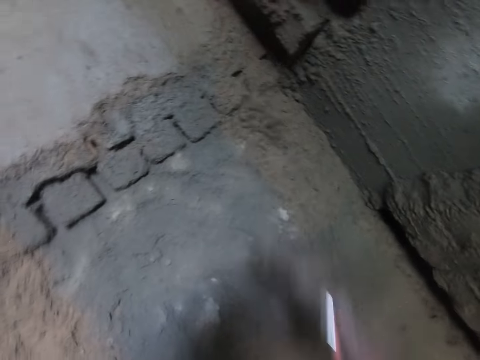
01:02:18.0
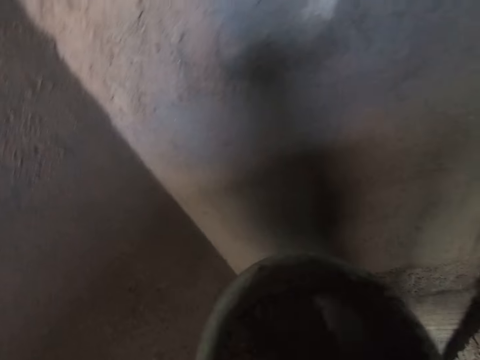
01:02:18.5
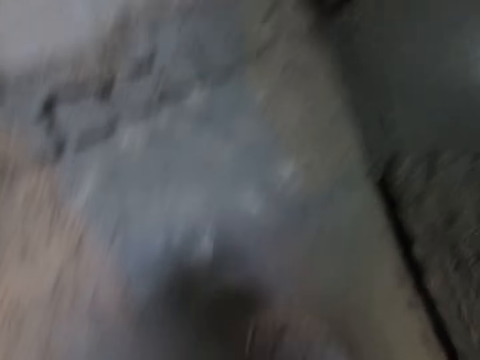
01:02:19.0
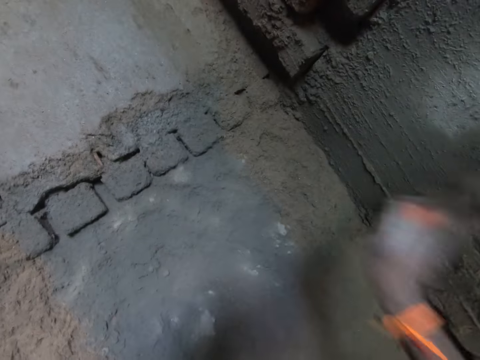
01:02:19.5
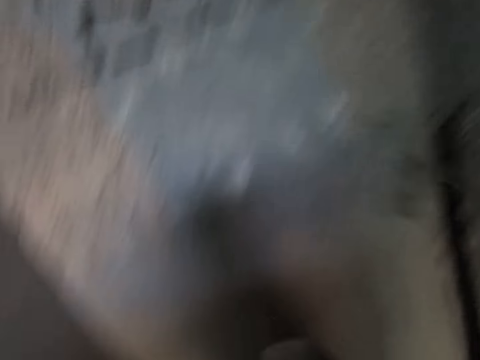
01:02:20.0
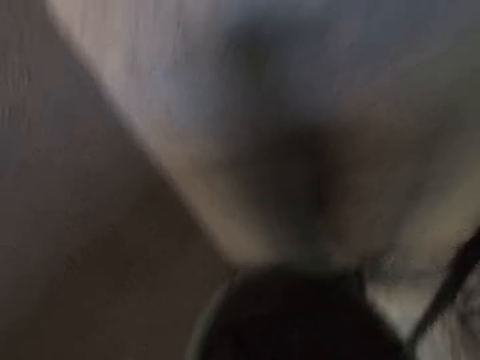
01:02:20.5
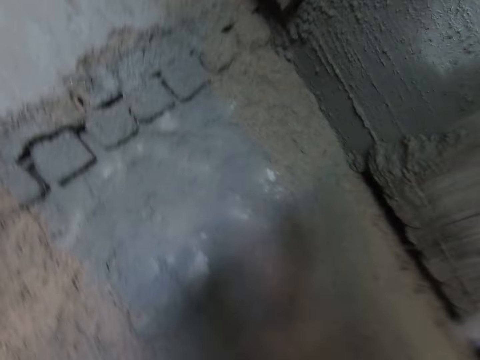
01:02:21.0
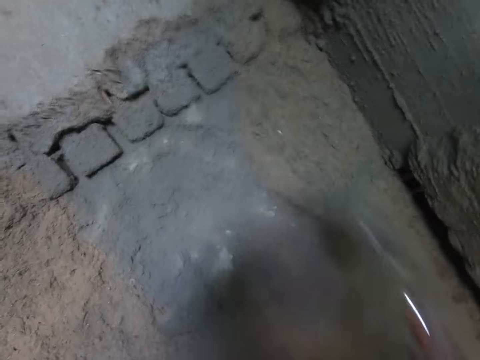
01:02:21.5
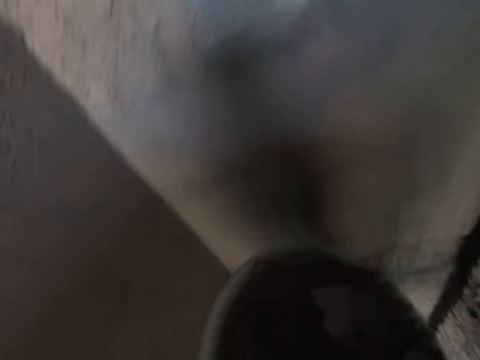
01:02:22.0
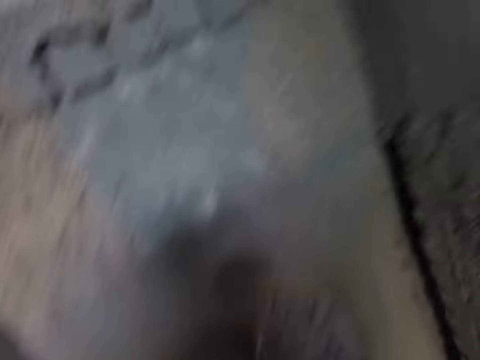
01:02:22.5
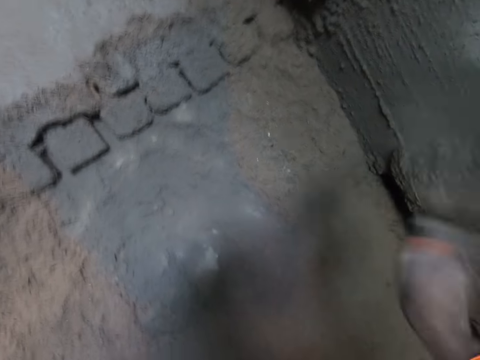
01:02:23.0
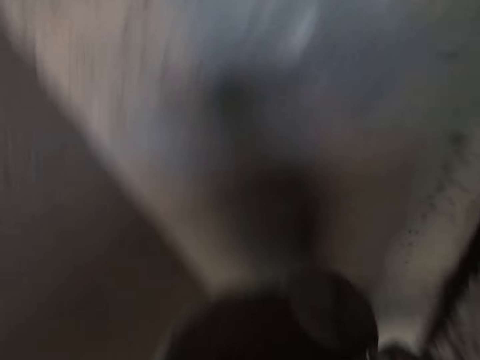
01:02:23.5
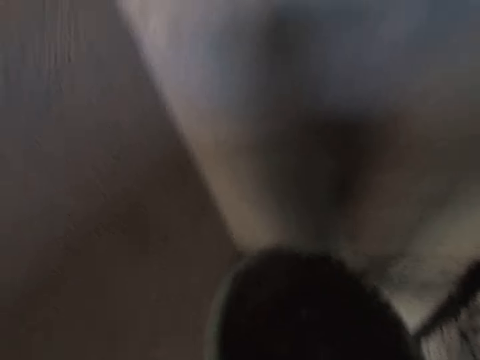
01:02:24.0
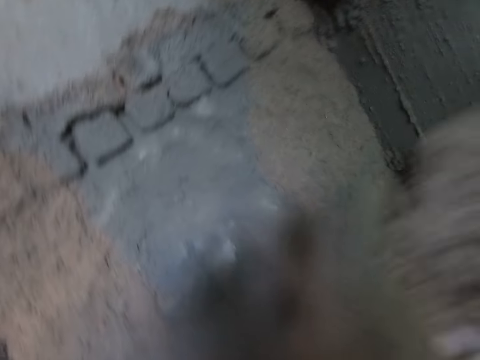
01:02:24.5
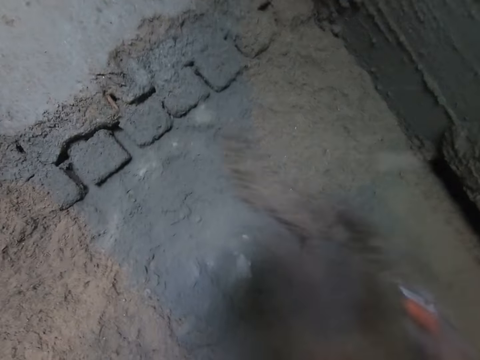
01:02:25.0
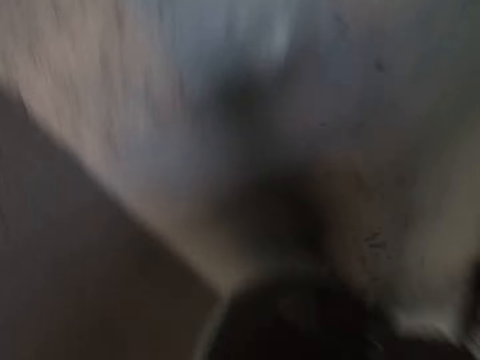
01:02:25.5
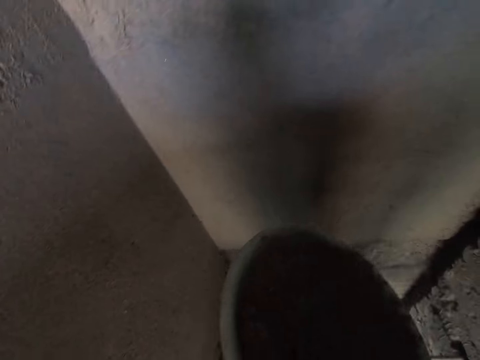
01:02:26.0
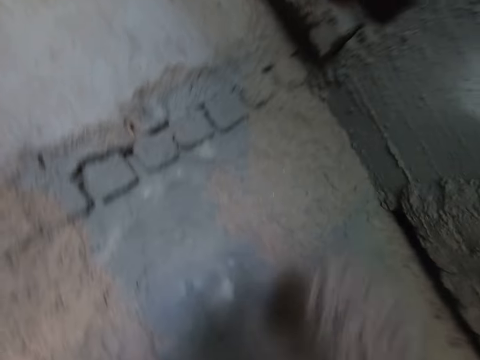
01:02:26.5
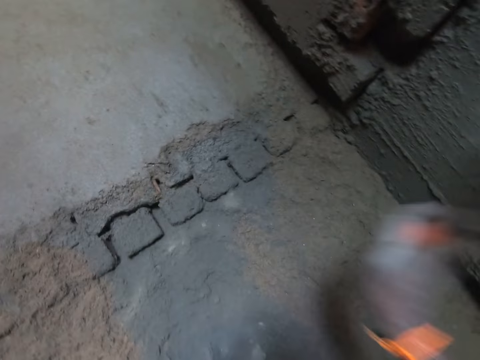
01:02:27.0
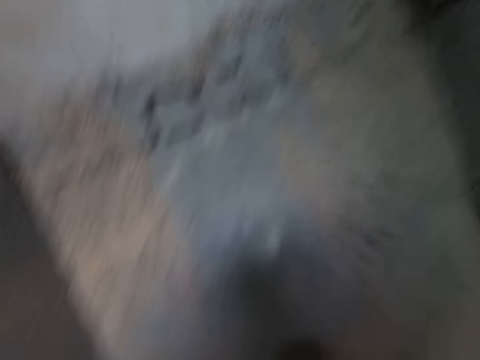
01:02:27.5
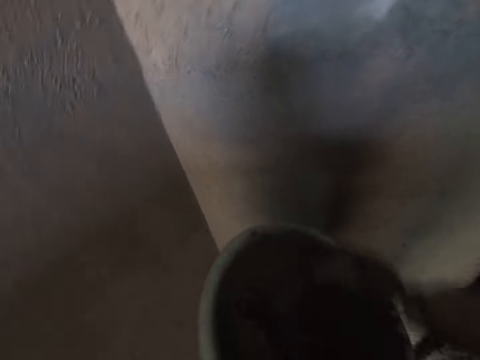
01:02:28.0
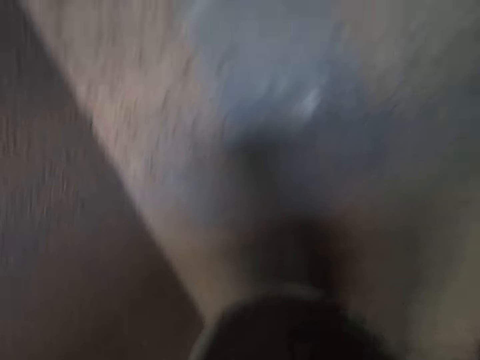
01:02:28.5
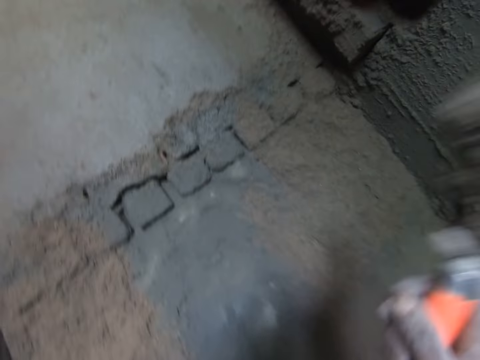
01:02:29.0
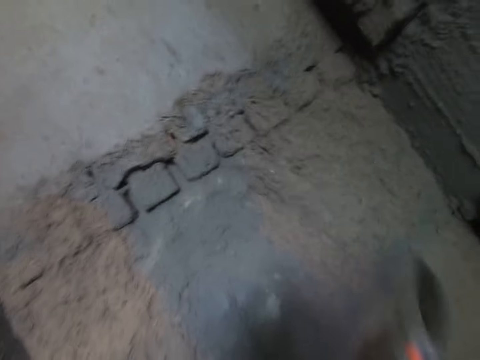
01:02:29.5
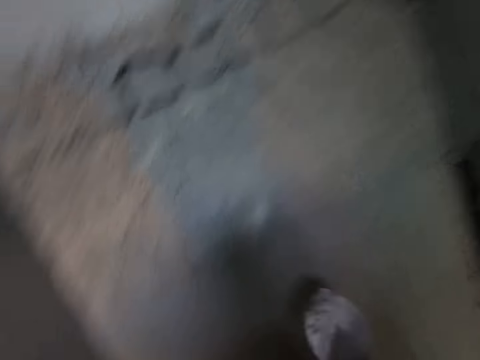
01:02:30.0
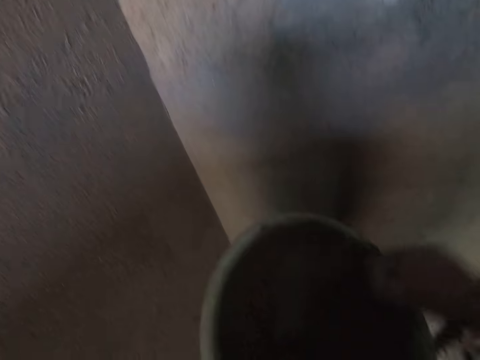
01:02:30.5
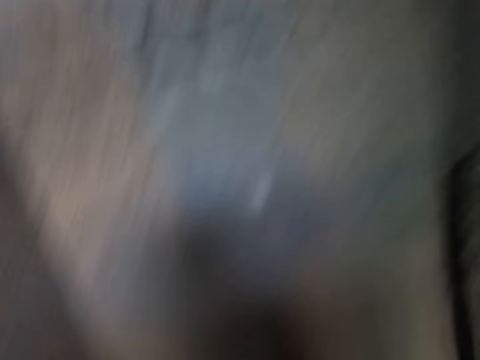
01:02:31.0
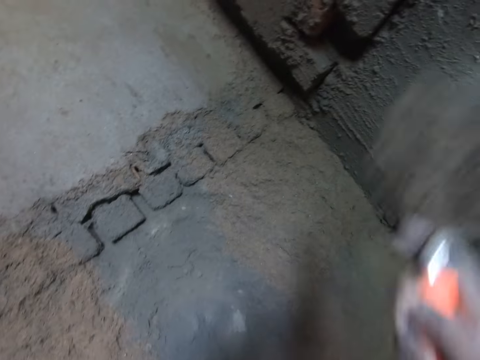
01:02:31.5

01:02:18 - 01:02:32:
The camera wearer splashes the mortar on the wall with the brick trowel in his right hand. He scoops the mortar from the bowl in his left hand with the trowel in his right hand. He splashes the mortar on the wall with the trowel in his right hand. He scoops the mortar from the bowl in his left hand with the trowel in his right hand. He splashes the mortar on the wall with the trowel in his right hand. He scoops the mortar from the bowl in his left hand with the trowel in his right hand. He splashes the mortar on the wall with the trowel in his right hand. He scoops the mortar from the bowl in his left hand with the trowel in his right hand. He splashes the mortar on the wall with the trowel in his right hand. He scoops the mortar from the bowl in his left hand with the trowel in his right hand. He splashes the mortar on the wall with the trowel in his right hand. He scoops the mortar from the bowl in his left hand with the trowel in his right hand. He splashes the mortar on the wall with the trowel in his right hand. He scoops the mortar from the bowl in his left hand with the trowel in his right hand.

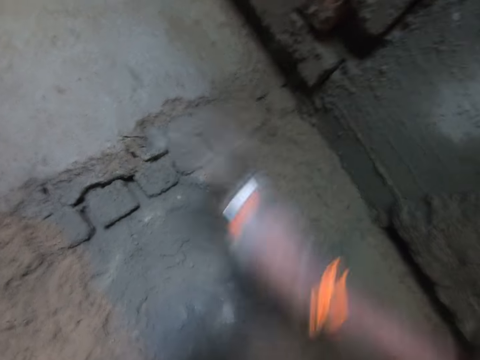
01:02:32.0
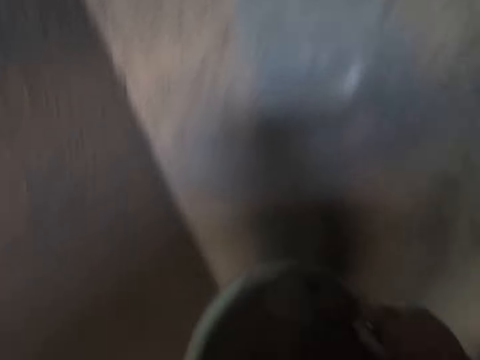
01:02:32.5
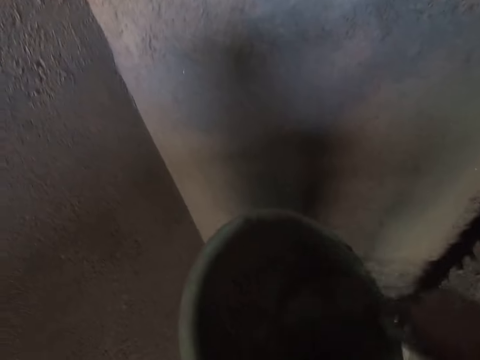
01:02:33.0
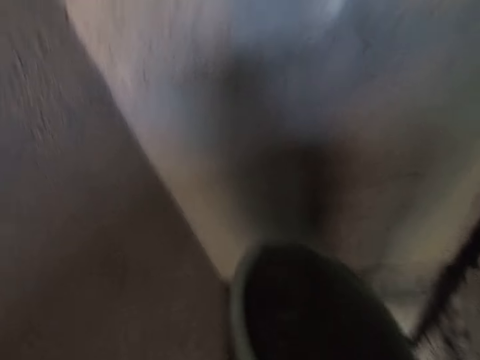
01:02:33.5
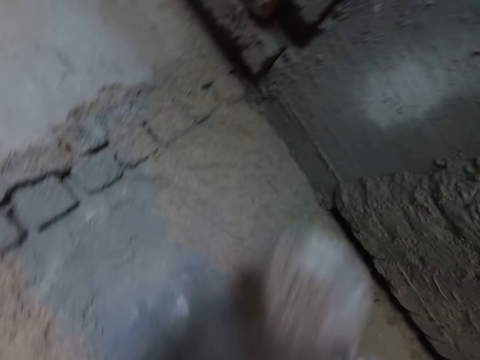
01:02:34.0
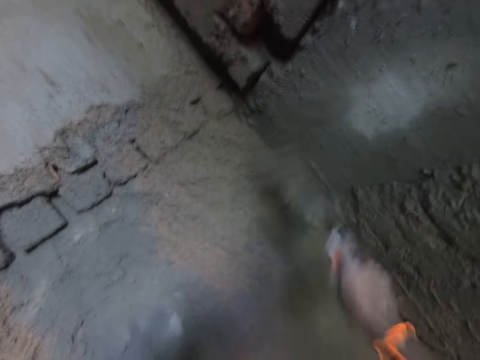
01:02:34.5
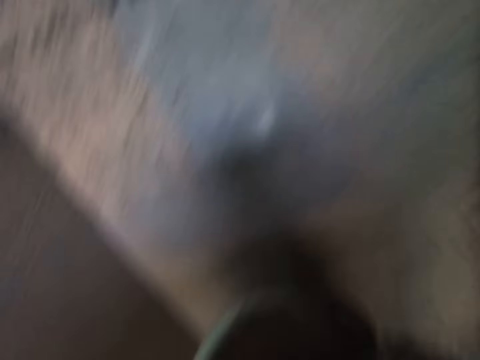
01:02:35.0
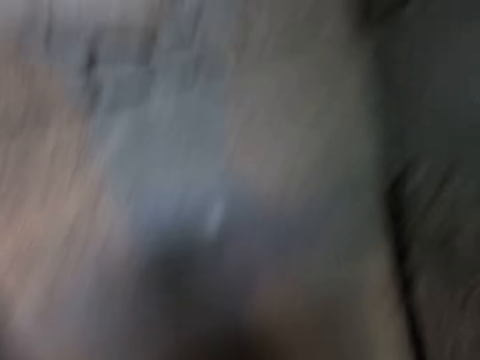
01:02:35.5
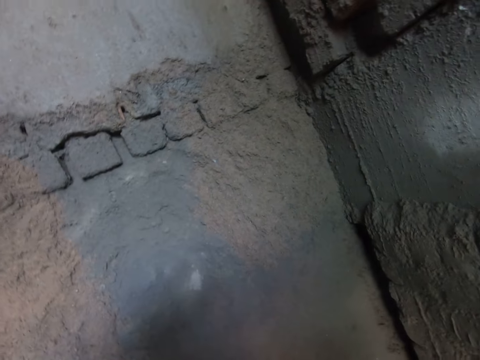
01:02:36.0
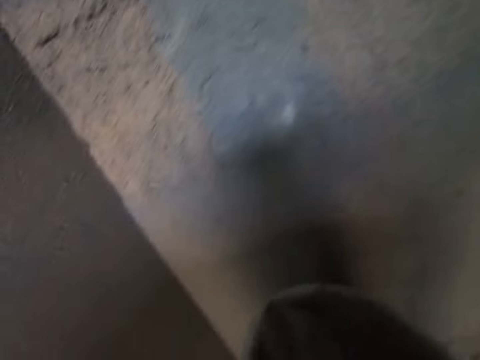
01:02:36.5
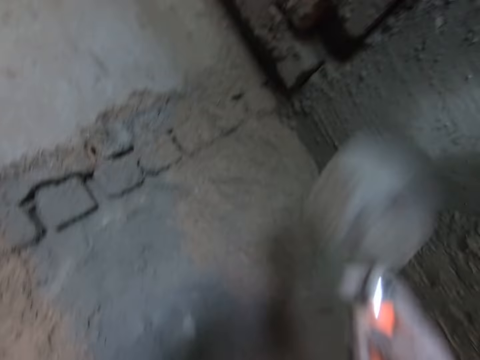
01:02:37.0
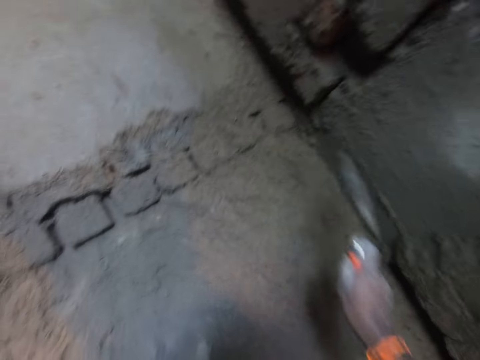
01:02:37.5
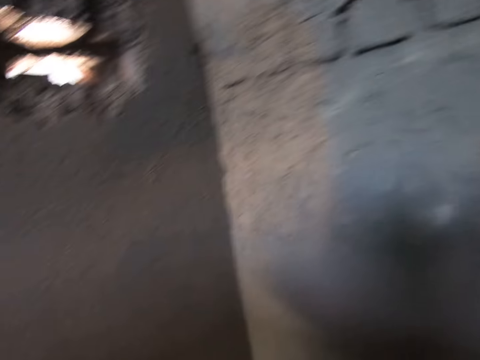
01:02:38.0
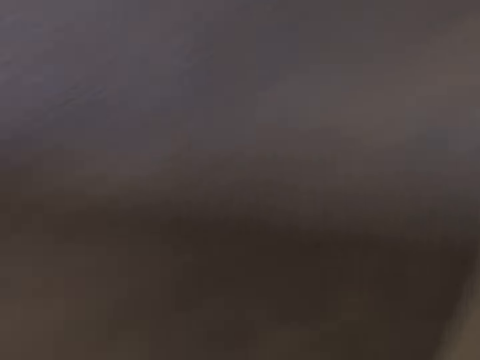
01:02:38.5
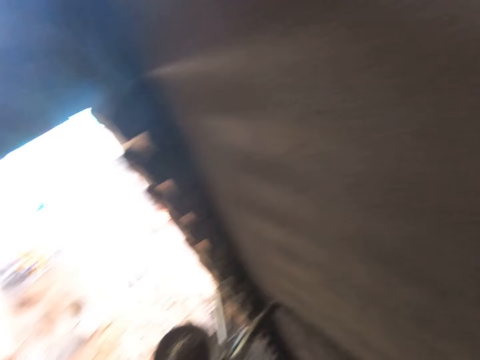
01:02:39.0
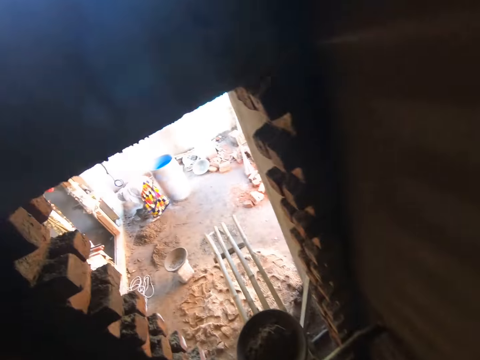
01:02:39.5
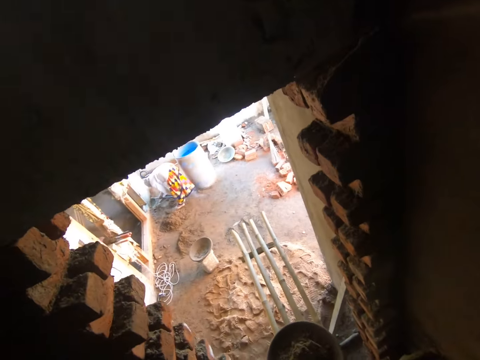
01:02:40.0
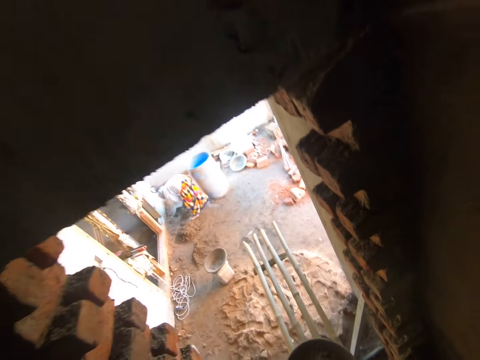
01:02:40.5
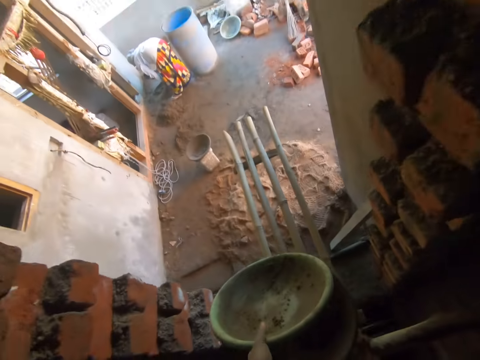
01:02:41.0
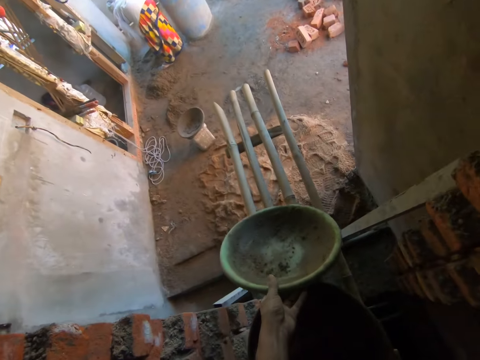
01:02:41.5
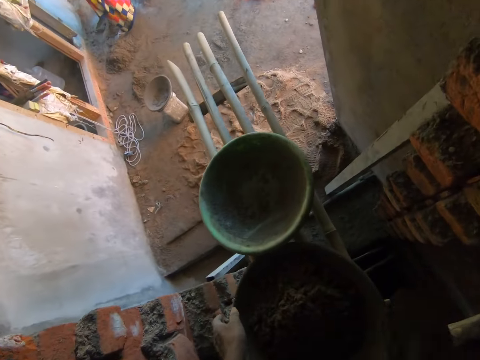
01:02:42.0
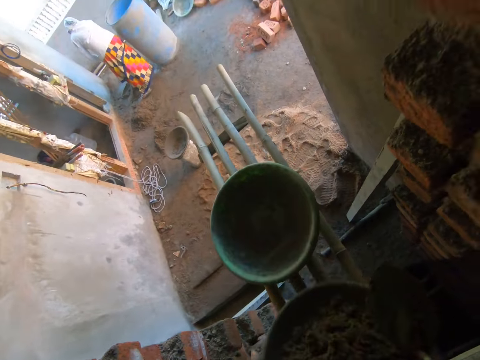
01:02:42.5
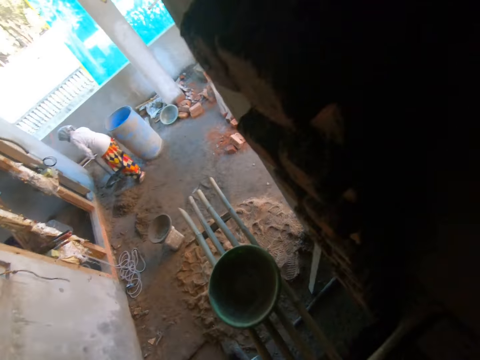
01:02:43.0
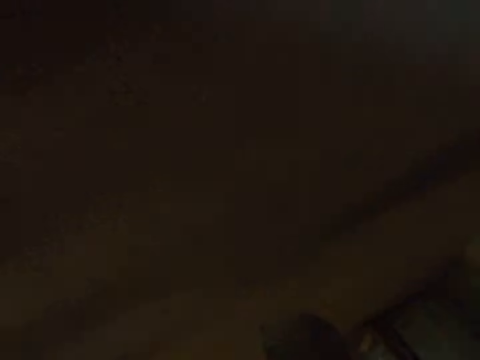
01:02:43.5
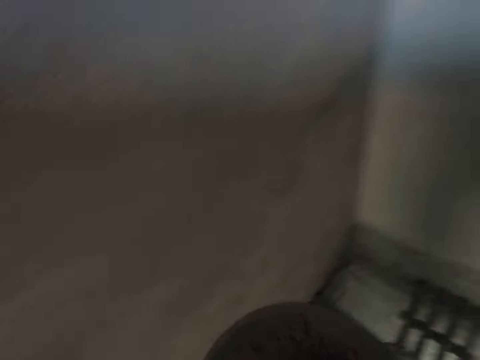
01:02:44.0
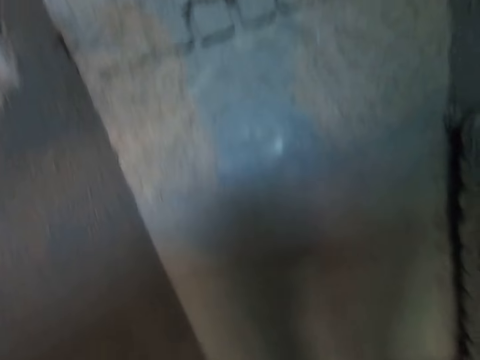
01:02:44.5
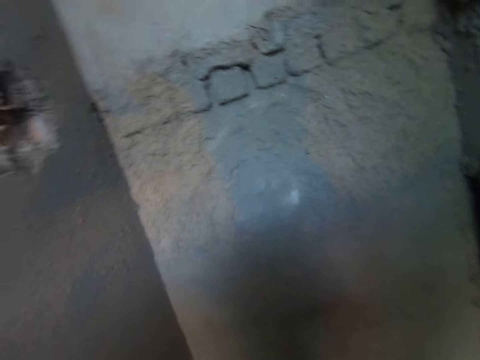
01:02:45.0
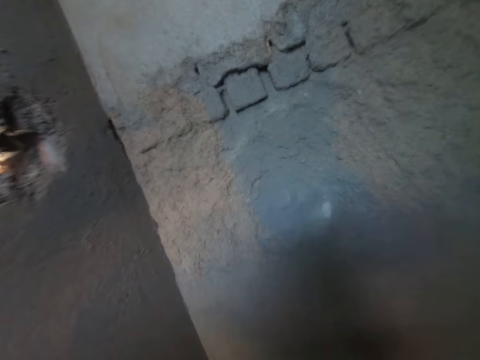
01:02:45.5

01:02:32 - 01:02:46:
The camera wearer splashes the mortar or concrete on the wall with the brick trowel in his right hand. He scoops the mortar from the bowl in his left hand with the trowel in his right hand. He splashes the mortar on the wall with the trowel in his right hand. He scrapes the mortar in the bowl in his left hand with the trowel in his right hand. He scoops the mortar from the bowl in his left hand with the trowel in his right hand. He splashes the mortar on the wall with the trowel in his right hand. He turns back and walks forward. The woman gathers sand on the ground with a hoe in her right hand. The camera wearer drops the bowl on the platform with his left hand. He picks up the bowl on the platform with his hands. He turns back. He scoops the mortar from the bowl in his left hand with the trowel in his right hand. He throws the concrete on the wall with the brick trowel.
